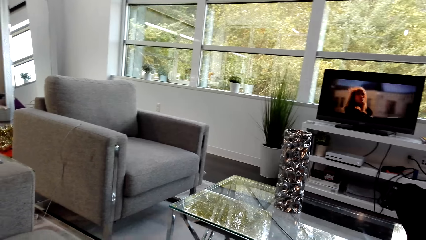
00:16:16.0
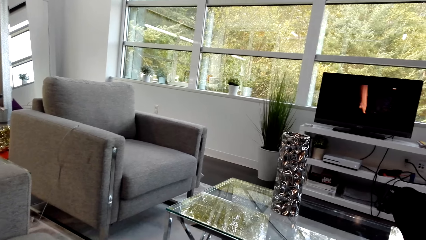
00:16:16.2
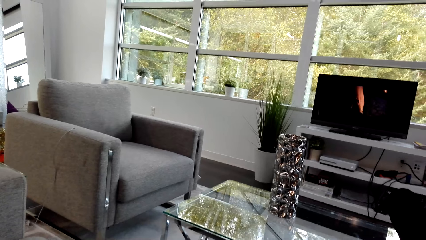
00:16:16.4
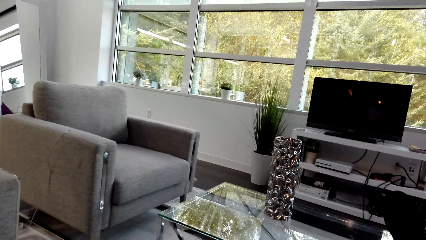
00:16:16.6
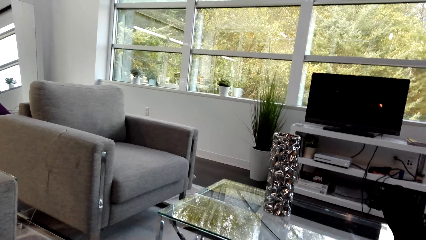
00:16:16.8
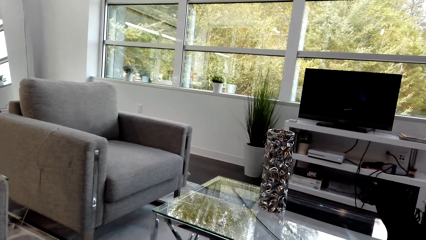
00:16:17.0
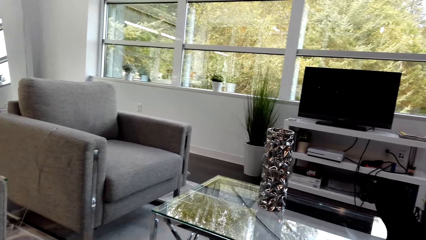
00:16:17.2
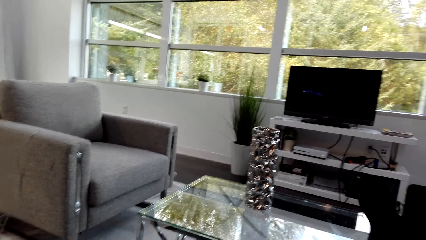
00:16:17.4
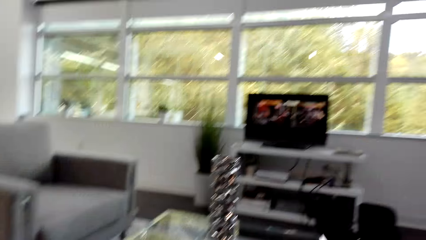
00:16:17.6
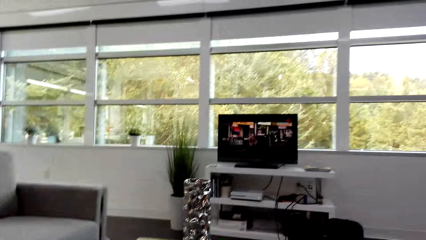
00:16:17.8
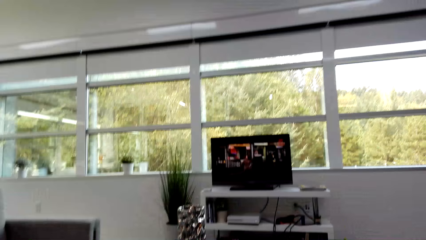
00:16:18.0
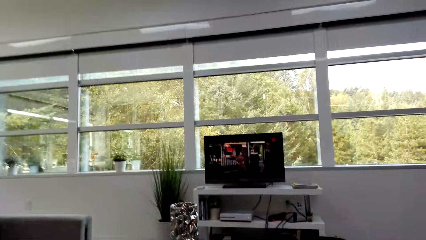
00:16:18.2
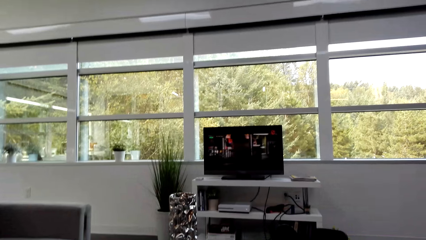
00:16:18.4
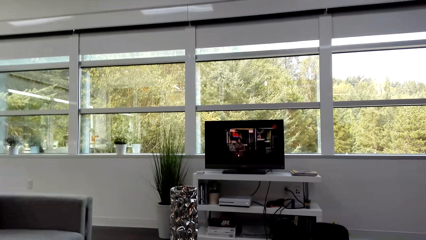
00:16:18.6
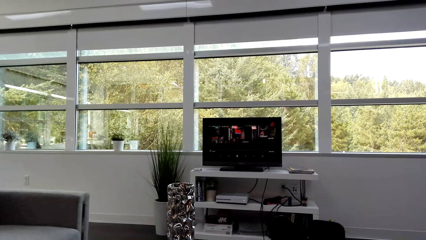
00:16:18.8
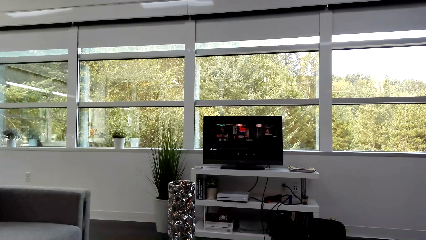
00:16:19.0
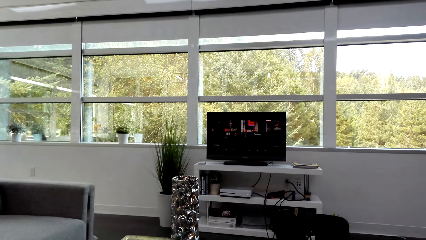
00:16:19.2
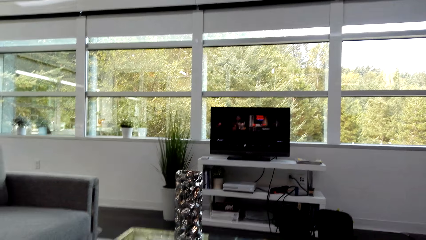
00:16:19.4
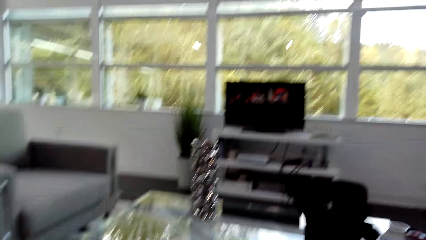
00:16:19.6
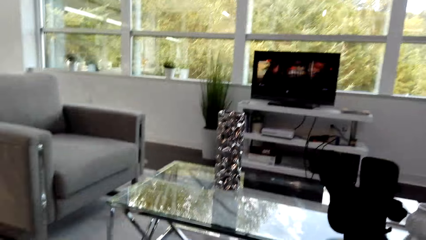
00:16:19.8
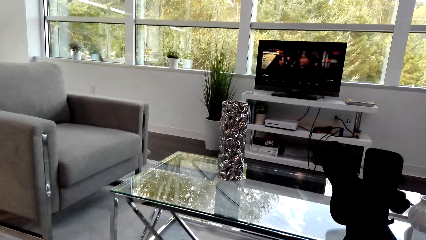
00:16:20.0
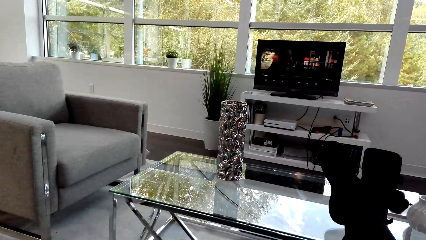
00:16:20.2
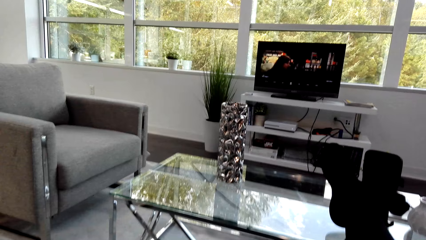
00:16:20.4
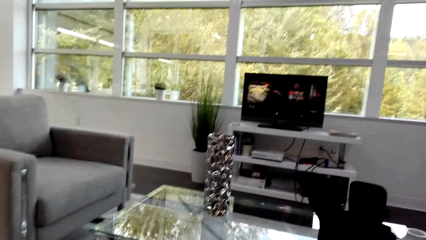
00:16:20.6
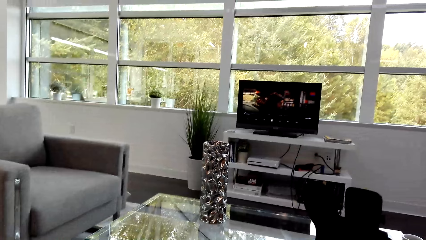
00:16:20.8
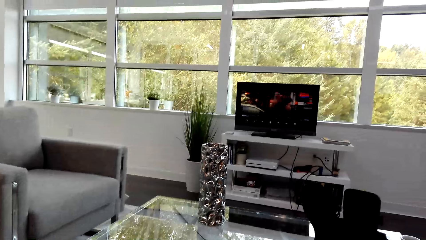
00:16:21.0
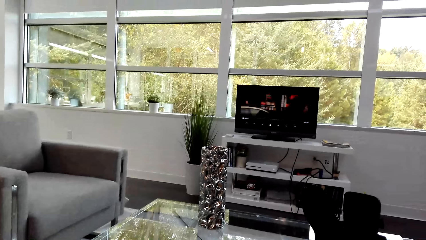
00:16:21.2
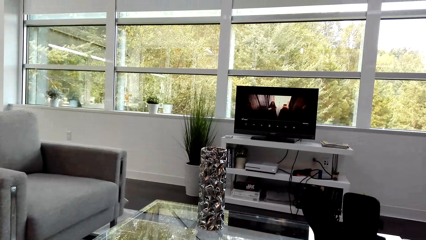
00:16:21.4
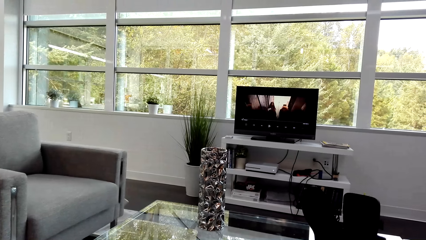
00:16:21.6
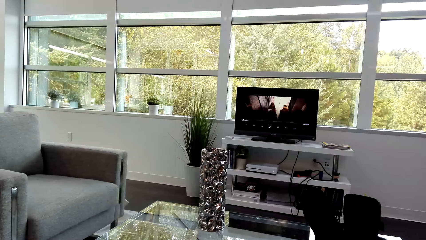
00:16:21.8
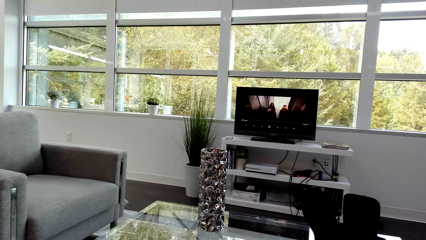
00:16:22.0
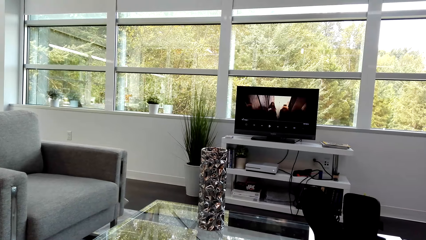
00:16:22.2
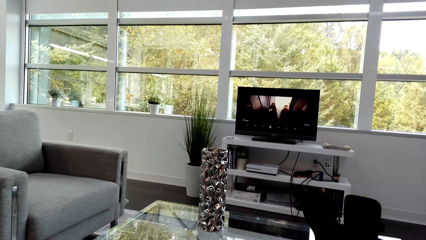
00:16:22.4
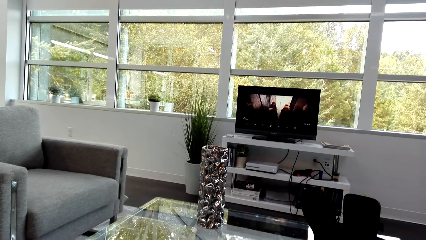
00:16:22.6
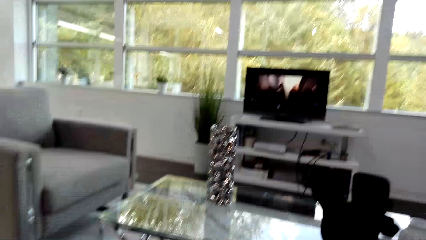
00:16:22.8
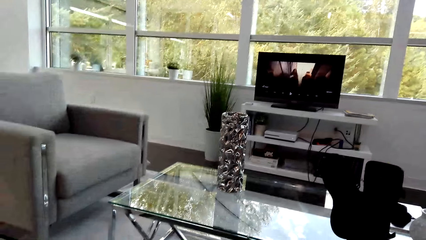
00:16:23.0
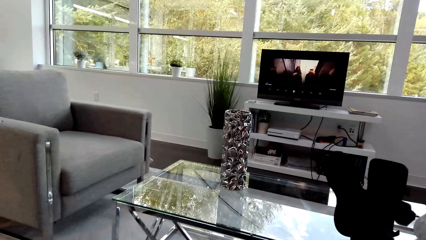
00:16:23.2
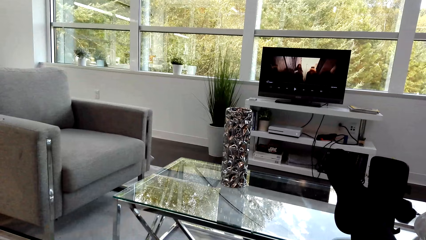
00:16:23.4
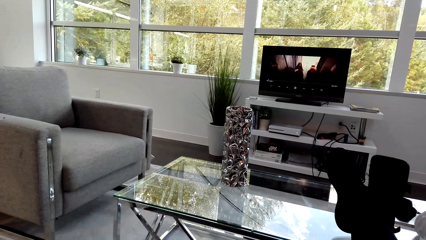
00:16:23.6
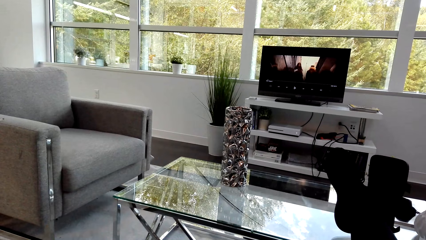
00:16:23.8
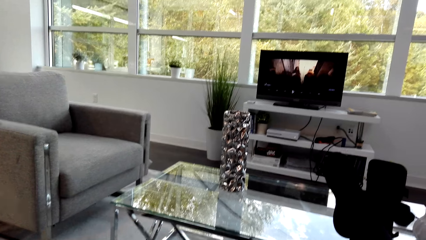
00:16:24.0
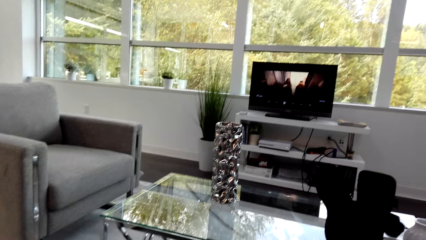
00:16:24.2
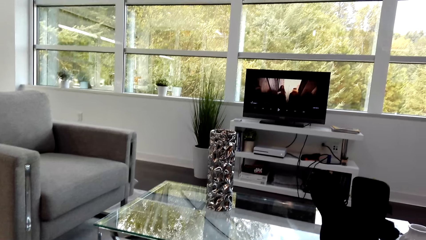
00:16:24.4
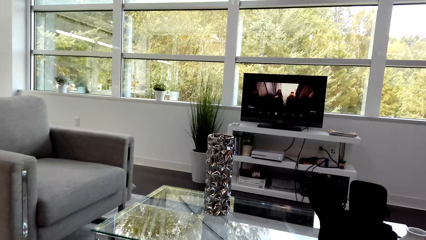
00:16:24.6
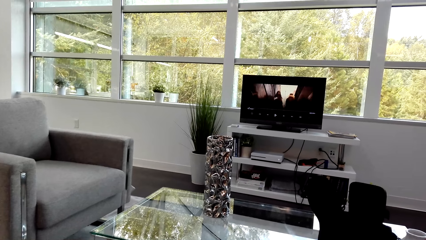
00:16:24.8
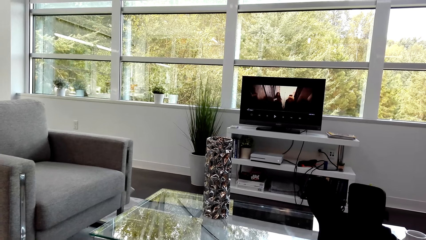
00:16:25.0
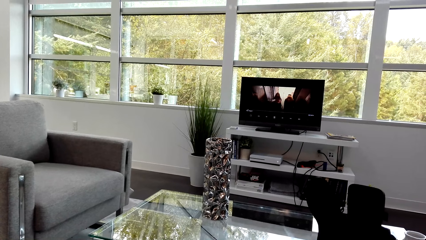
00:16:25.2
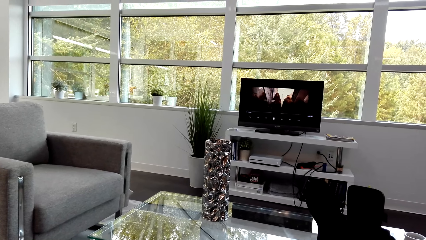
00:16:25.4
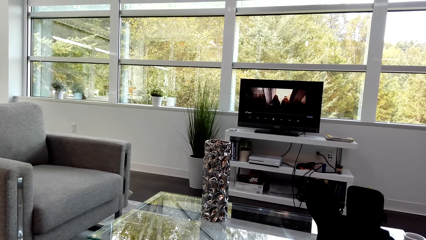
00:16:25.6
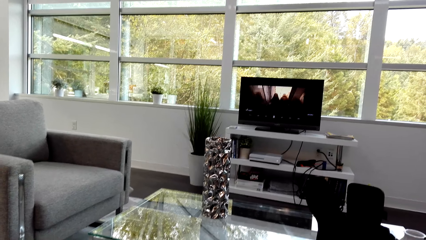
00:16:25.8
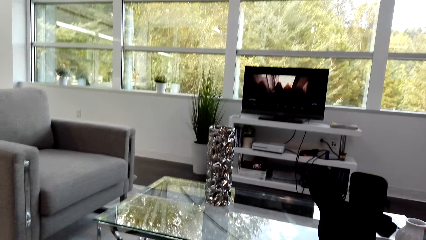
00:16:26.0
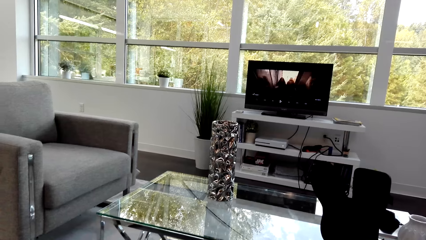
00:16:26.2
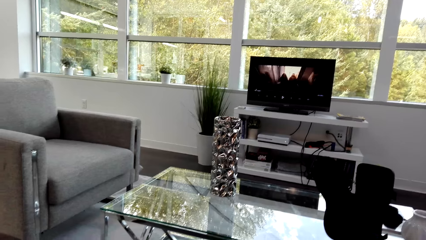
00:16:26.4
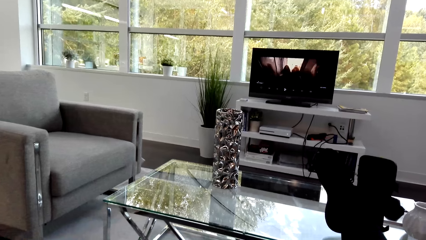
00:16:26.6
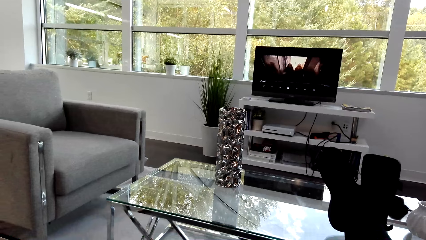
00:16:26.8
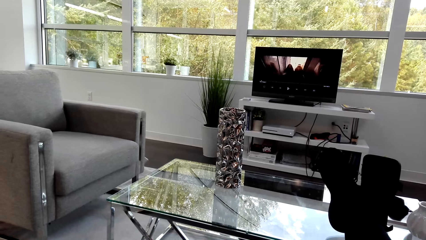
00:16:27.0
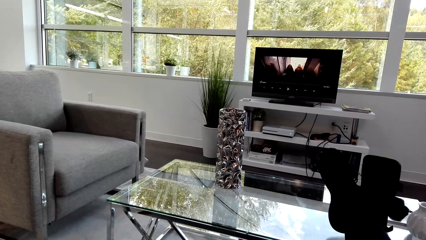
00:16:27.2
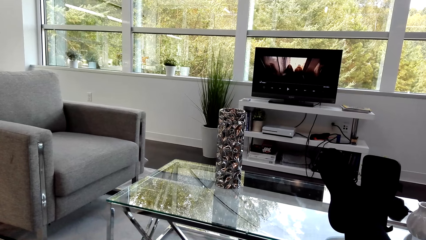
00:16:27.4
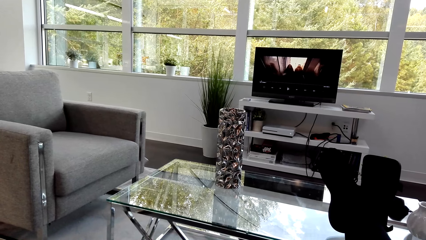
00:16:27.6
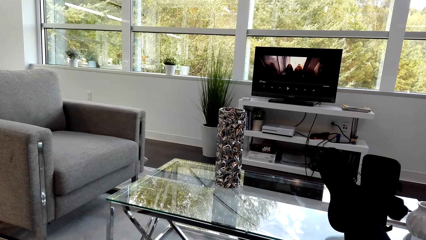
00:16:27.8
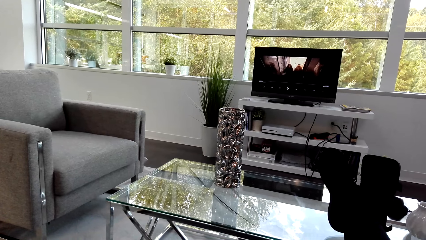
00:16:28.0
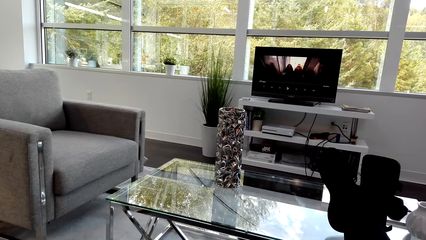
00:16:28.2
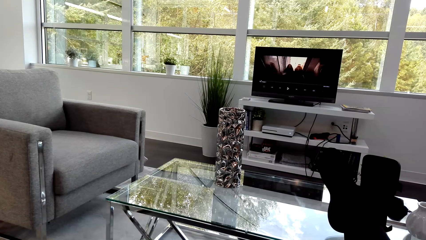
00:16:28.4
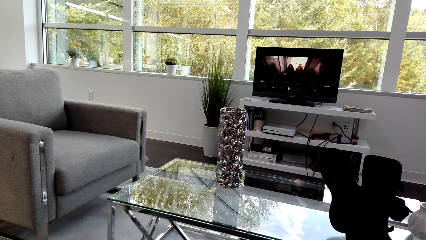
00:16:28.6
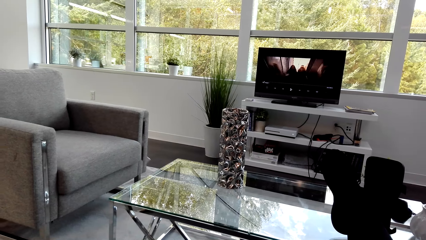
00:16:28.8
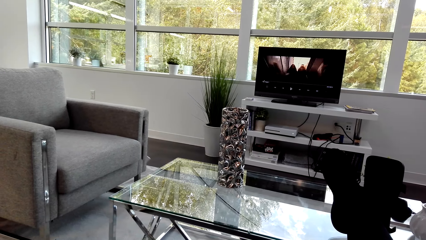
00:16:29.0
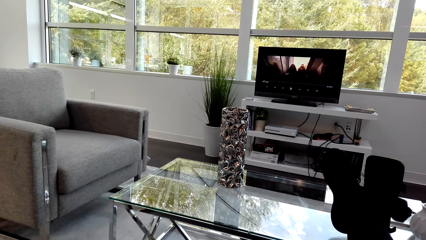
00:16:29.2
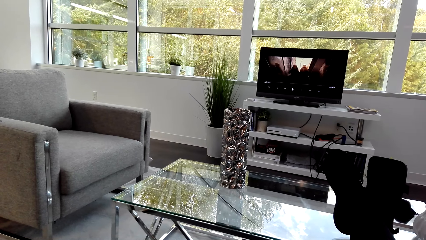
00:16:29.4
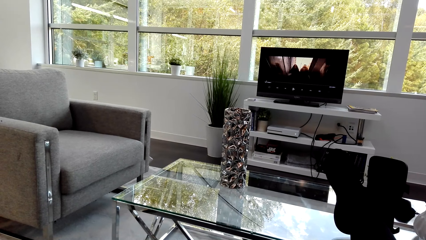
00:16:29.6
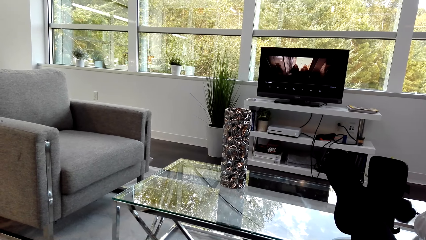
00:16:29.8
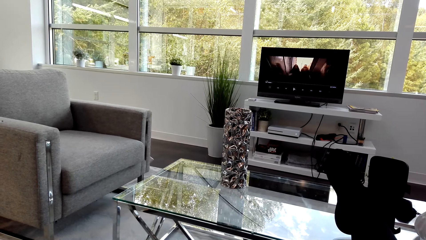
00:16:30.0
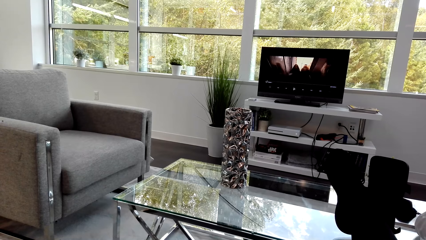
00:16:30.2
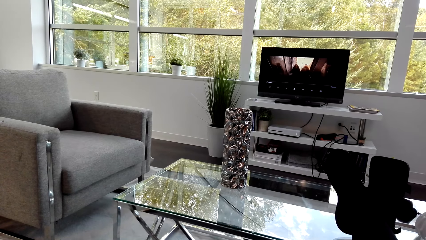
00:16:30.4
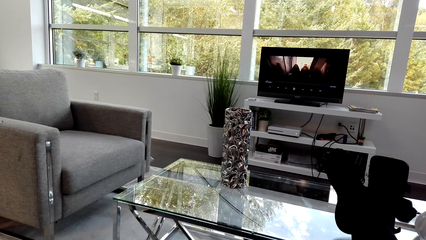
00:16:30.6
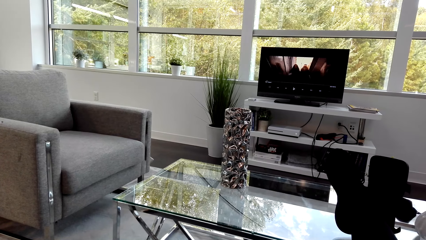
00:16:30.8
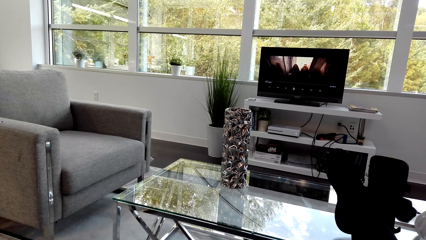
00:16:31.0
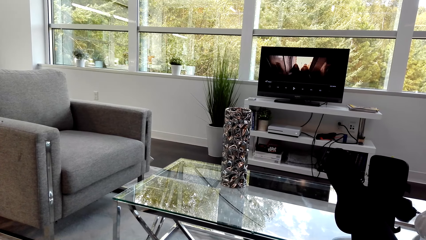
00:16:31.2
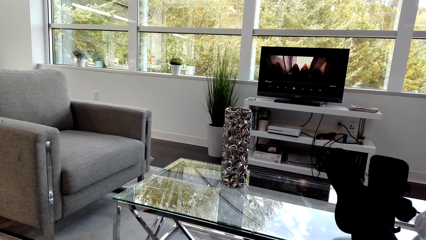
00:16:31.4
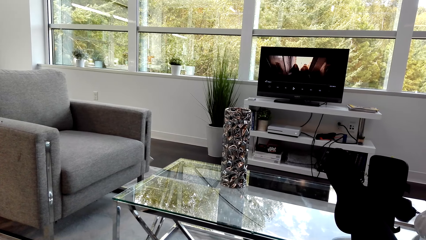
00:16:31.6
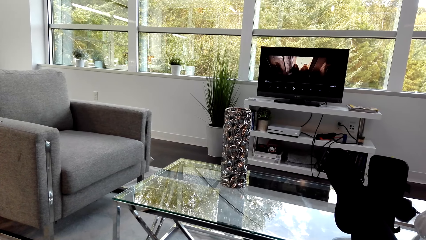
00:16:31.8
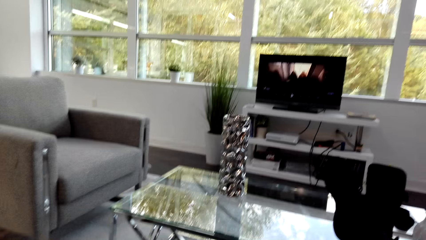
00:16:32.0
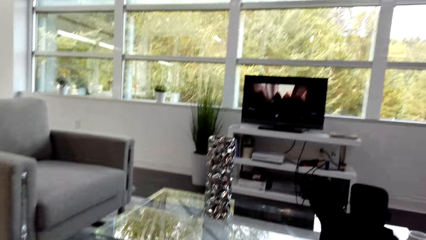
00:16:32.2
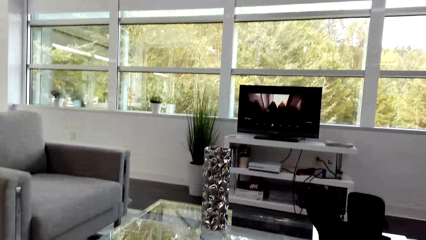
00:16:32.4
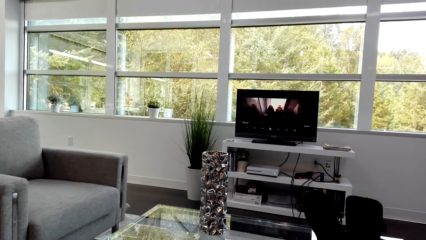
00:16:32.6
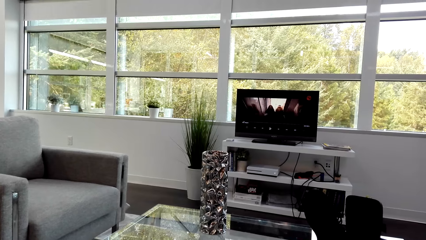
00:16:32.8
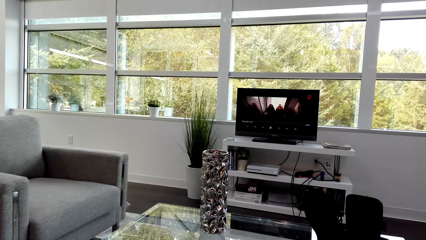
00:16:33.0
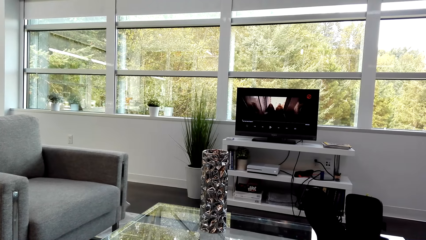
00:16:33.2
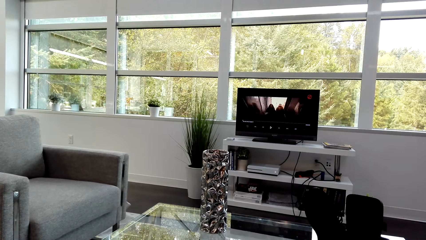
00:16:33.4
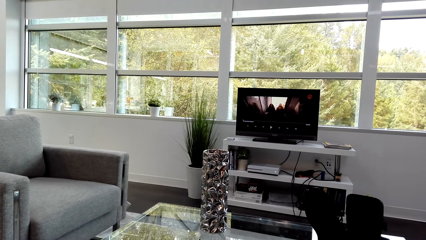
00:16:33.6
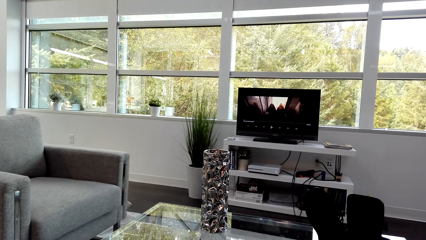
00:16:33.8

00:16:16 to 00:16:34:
A man converses with the camera wearer. The camera wearer pauses the movie. The man converses with the camera wearer. He converses with the camera wearer again. The camera wearer resumes the movie. The man converses with the camera wearer. The camera wearer pauses the movie. The man converses with the camera wearer. He converses with the camera wearer again.
